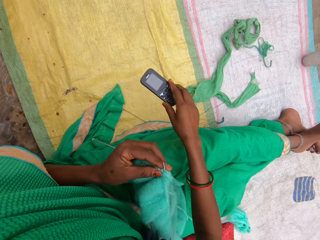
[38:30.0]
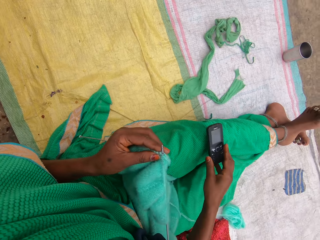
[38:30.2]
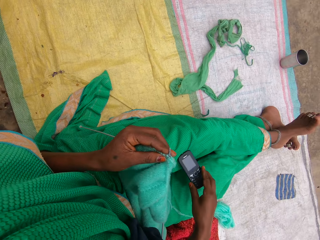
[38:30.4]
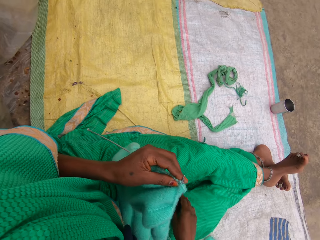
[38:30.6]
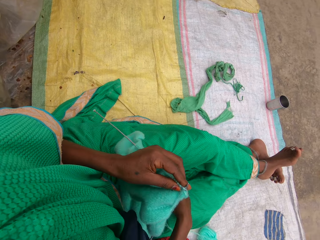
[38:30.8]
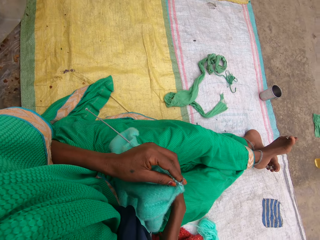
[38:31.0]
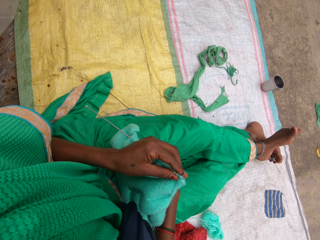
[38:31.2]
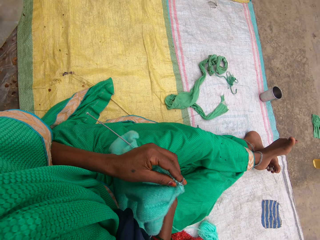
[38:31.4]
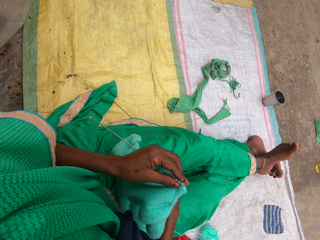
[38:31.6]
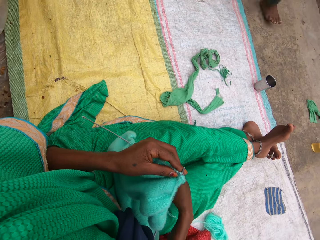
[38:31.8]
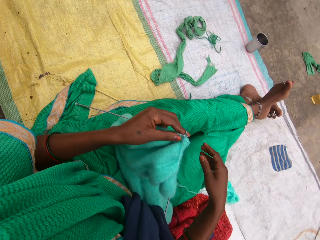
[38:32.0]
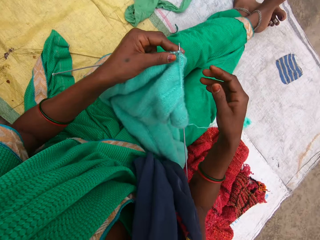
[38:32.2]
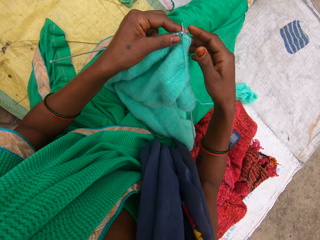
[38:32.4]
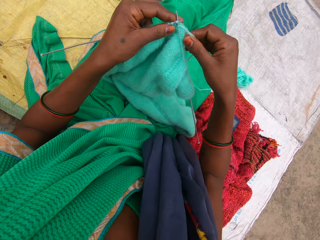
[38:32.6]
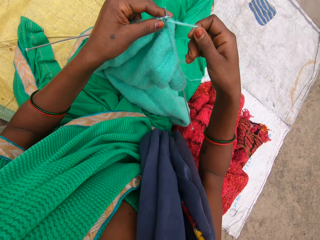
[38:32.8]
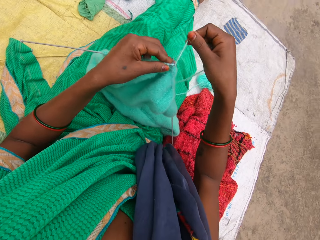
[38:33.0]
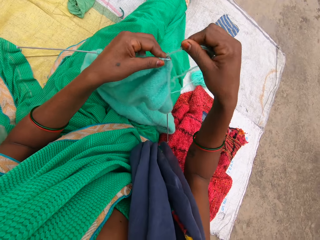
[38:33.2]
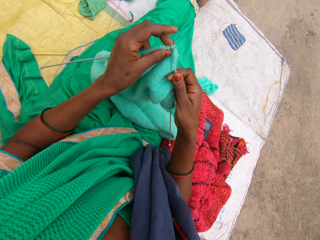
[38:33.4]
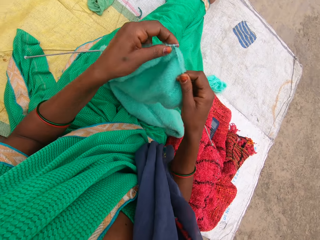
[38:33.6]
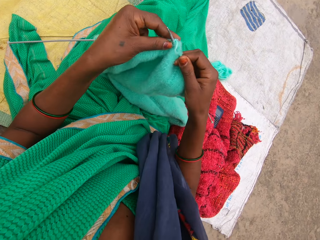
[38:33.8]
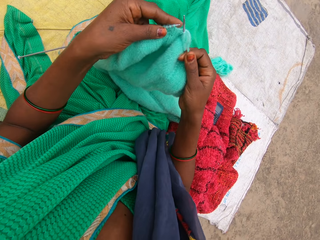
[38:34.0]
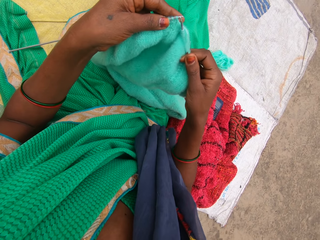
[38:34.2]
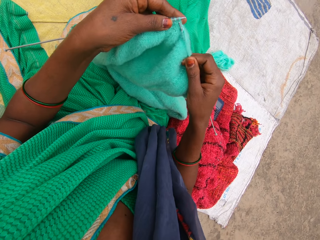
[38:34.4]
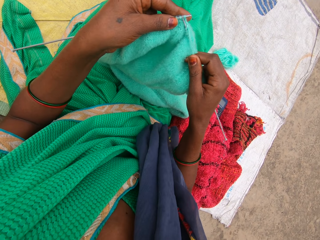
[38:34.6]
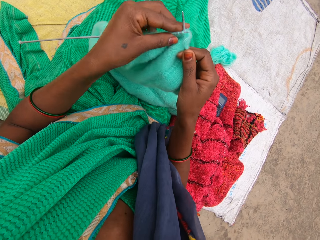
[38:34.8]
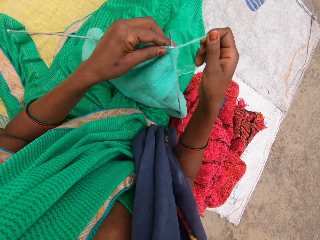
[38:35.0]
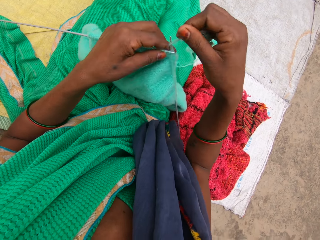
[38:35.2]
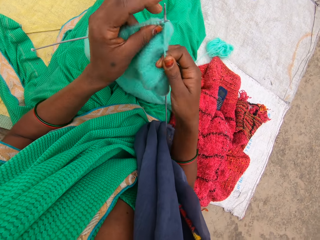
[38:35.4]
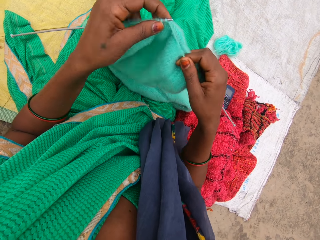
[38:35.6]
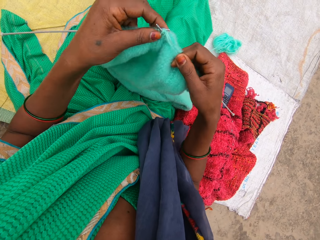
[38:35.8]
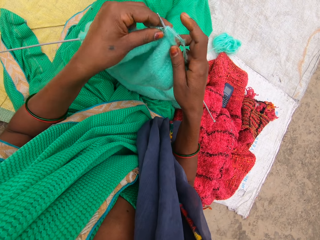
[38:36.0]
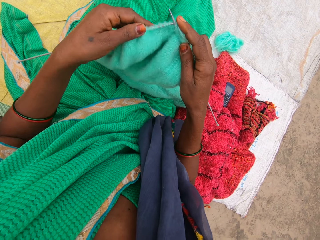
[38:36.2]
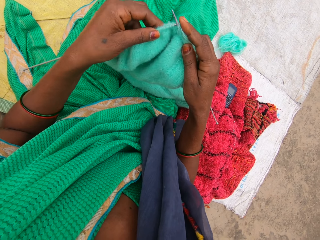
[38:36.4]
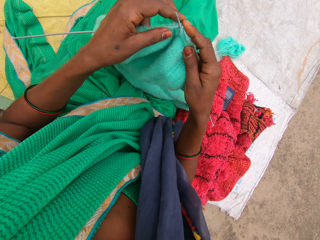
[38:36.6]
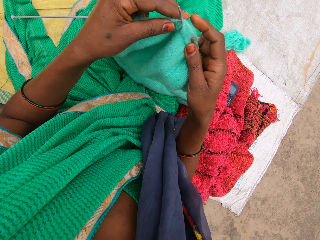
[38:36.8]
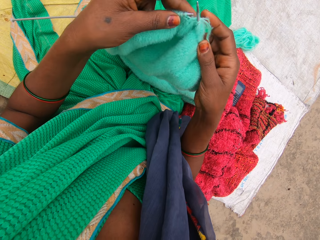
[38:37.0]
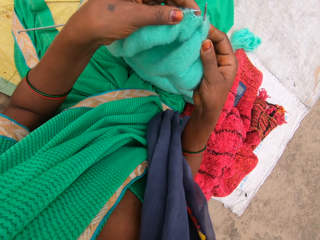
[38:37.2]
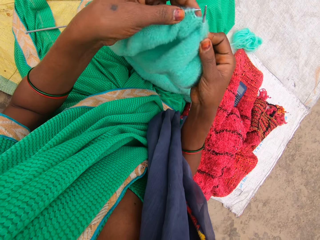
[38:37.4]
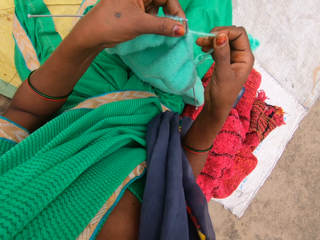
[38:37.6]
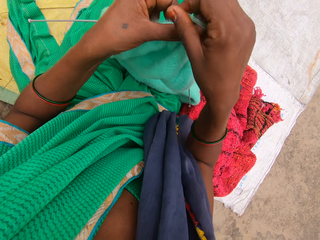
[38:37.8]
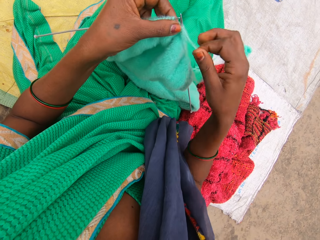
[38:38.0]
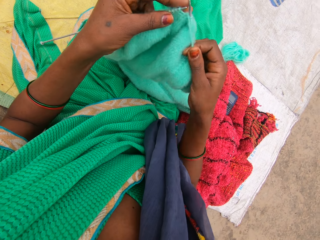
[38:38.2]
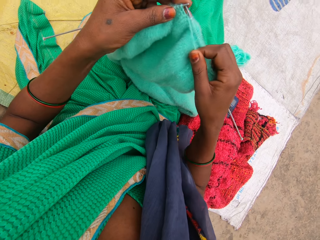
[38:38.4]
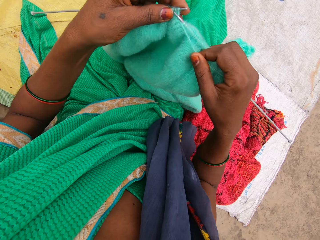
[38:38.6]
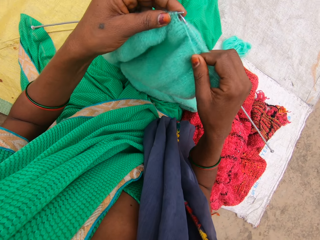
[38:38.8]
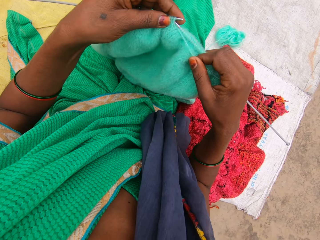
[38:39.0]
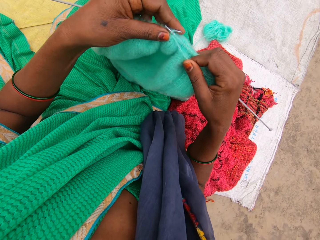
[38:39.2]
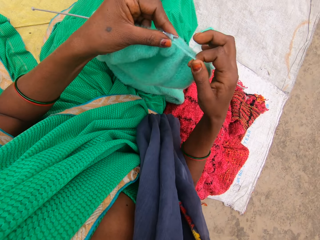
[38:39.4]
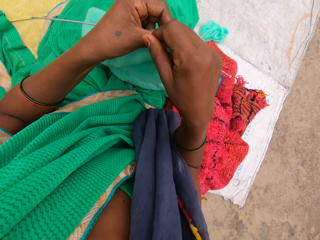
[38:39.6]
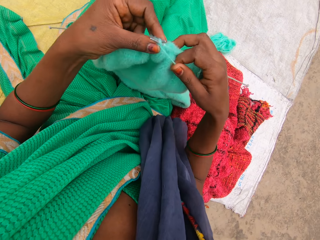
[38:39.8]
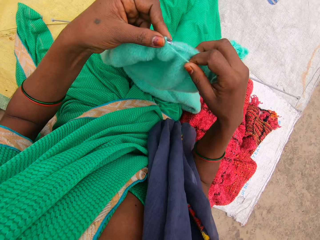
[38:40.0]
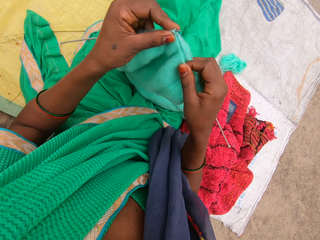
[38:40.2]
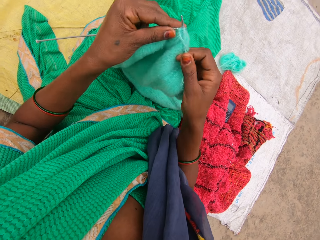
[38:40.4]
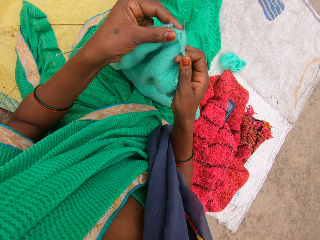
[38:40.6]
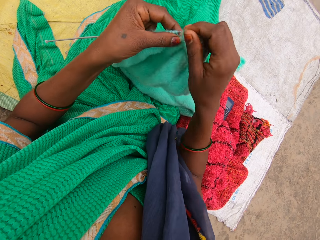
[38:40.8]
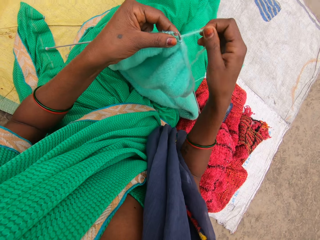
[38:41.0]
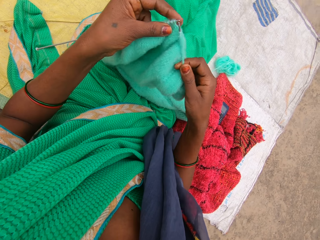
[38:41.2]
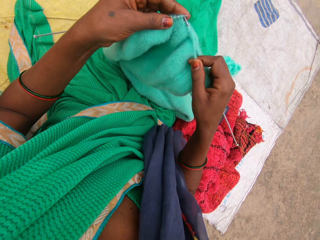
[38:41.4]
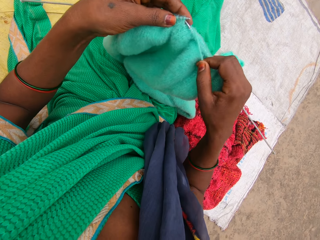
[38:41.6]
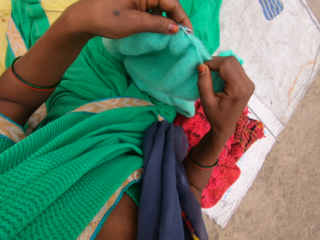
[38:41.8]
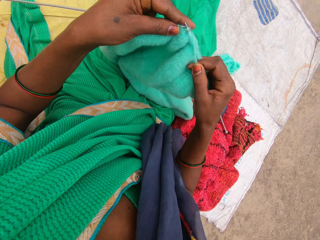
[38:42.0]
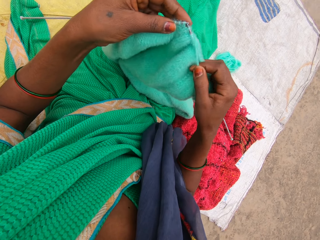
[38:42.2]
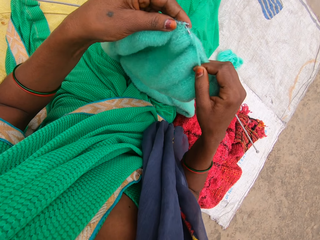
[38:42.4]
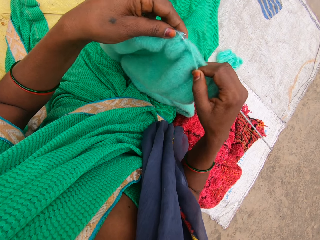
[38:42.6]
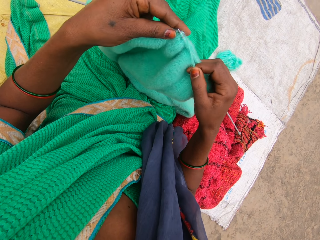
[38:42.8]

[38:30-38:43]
The camera wearer picks up her phone. She puts the phone on her lap. She converses with a man. A child walks on the other side. The camera wearer looks at the piece of cloth. She knits the cloth. She sews the piece of cloth. She converses with the man. She moves the knitted cloth along the crochet. She knits the cloth. She sews the piece of cloth.

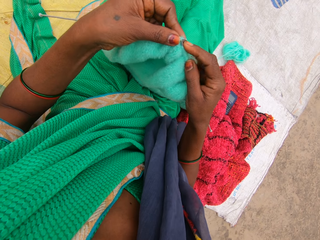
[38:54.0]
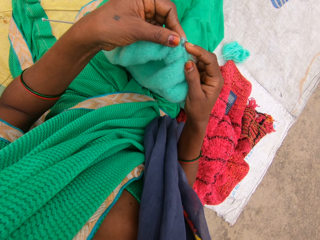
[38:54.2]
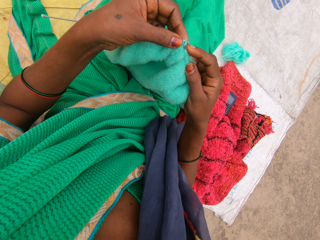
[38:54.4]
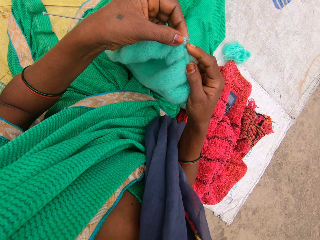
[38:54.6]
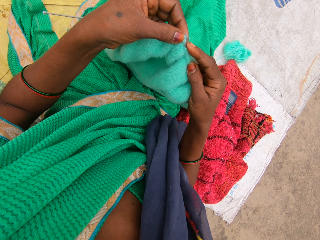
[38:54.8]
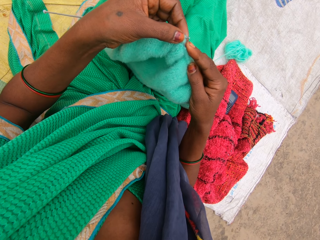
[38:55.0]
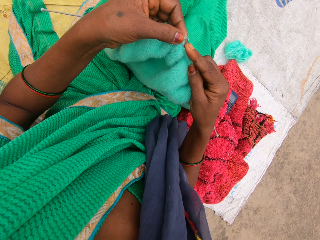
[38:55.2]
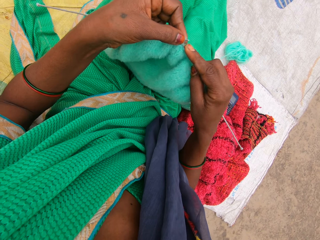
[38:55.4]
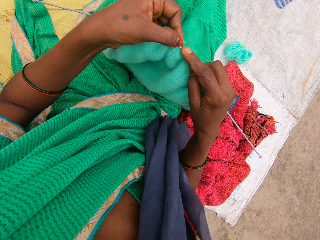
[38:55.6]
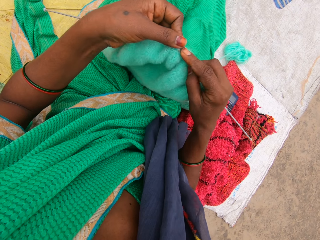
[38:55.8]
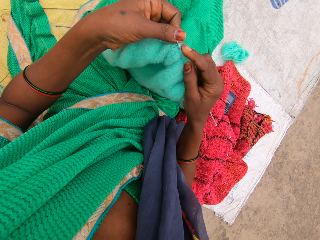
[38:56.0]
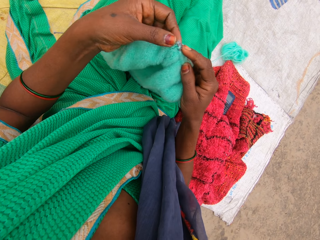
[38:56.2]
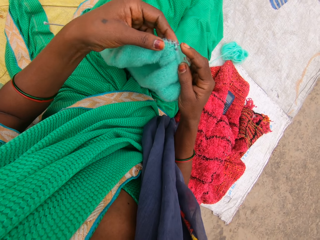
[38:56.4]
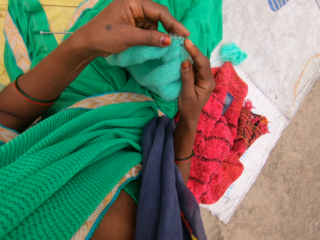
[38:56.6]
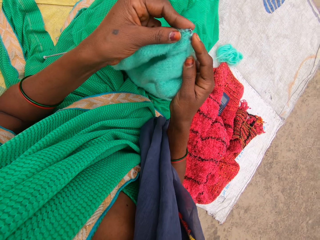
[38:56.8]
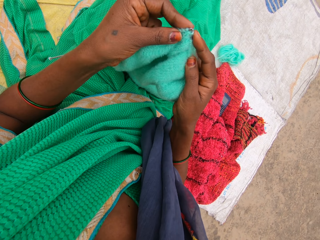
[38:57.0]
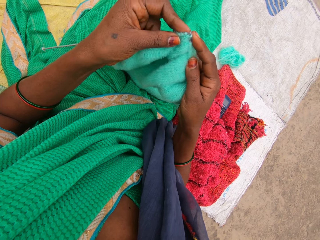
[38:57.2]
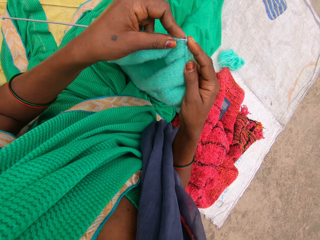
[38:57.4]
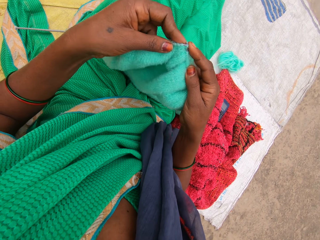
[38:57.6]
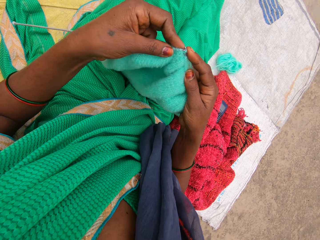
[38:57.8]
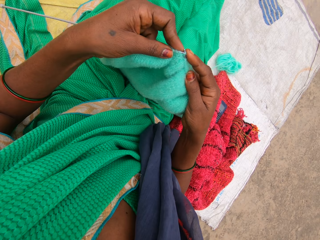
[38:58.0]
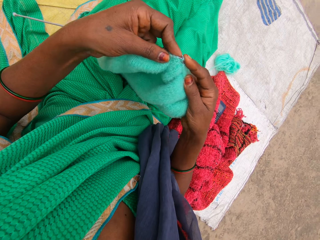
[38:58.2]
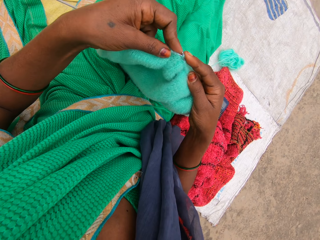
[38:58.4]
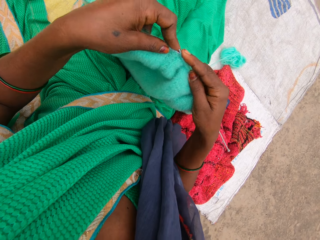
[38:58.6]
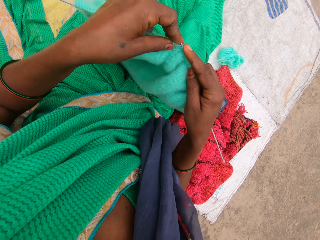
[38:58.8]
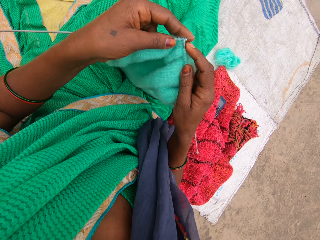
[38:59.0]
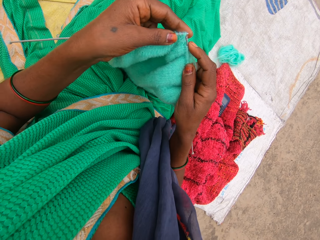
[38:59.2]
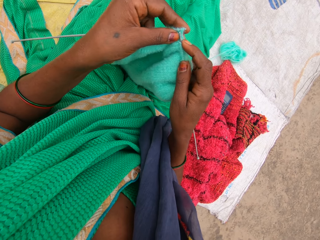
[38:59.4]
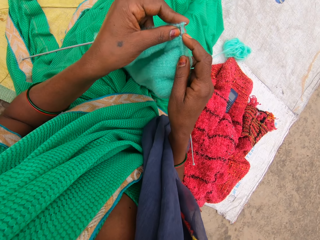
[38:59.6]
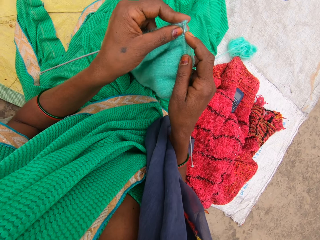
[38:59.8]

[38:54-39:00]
The camera wearer looks at the piece of cloth. They converse with a man. They sew the piece of cloth.

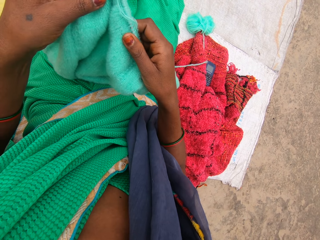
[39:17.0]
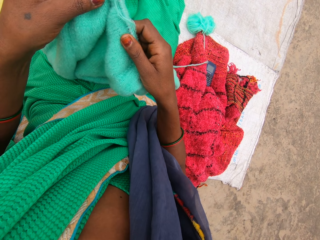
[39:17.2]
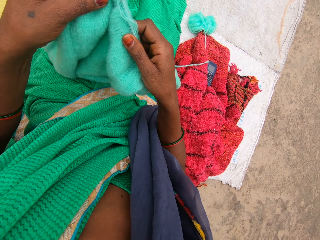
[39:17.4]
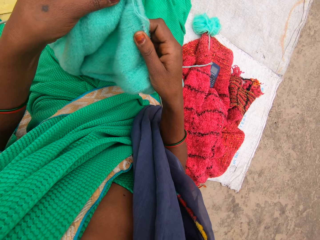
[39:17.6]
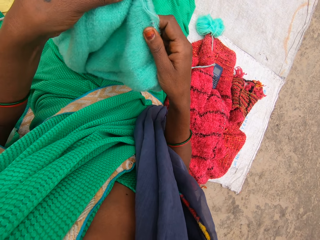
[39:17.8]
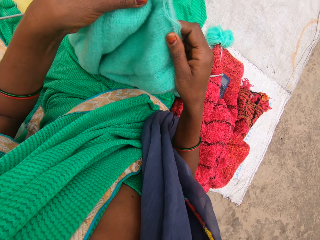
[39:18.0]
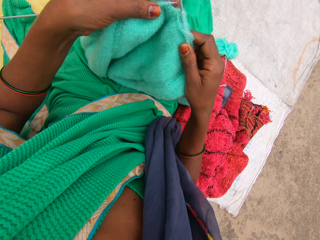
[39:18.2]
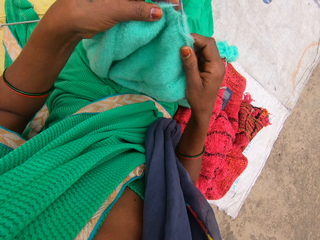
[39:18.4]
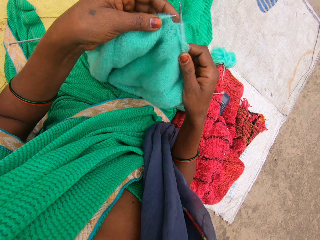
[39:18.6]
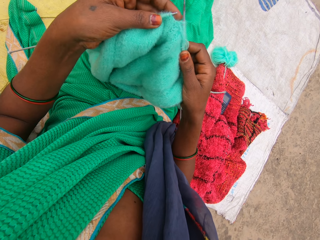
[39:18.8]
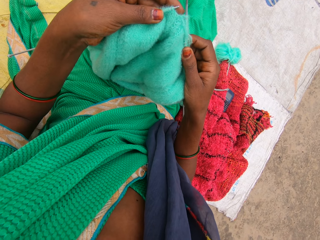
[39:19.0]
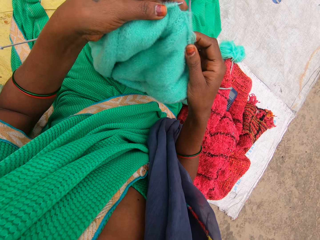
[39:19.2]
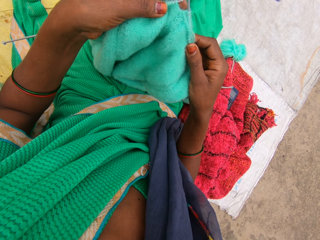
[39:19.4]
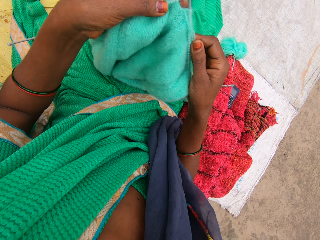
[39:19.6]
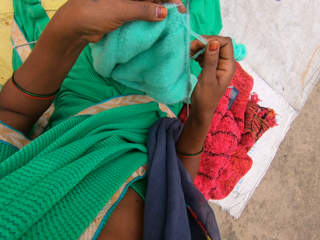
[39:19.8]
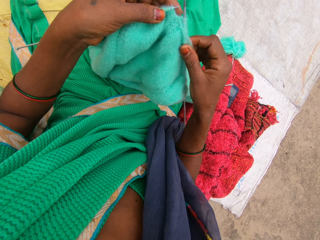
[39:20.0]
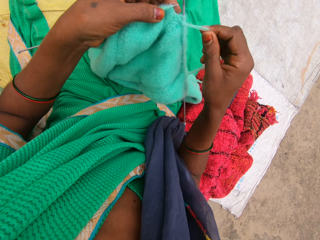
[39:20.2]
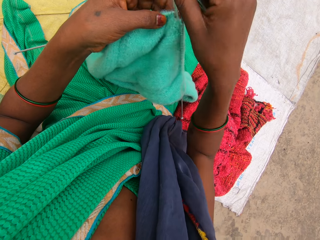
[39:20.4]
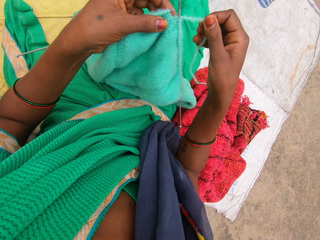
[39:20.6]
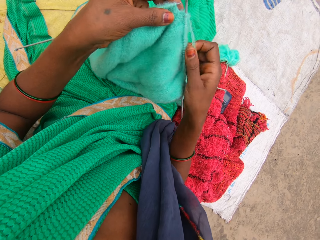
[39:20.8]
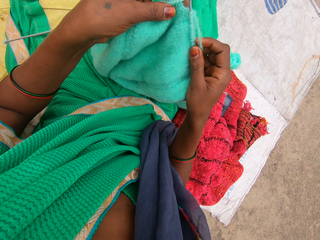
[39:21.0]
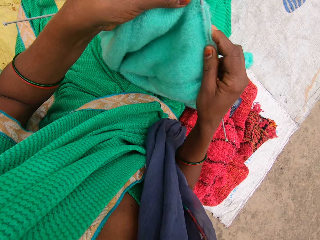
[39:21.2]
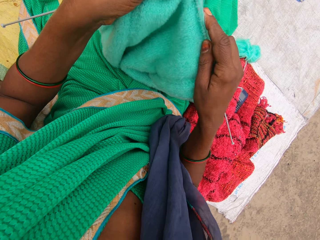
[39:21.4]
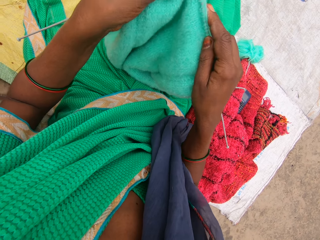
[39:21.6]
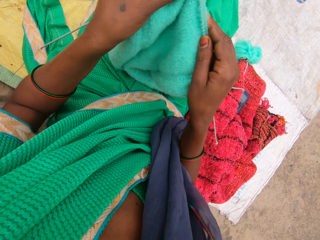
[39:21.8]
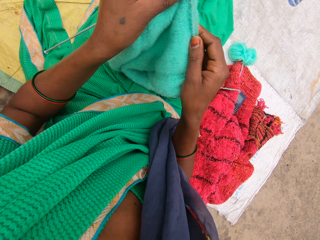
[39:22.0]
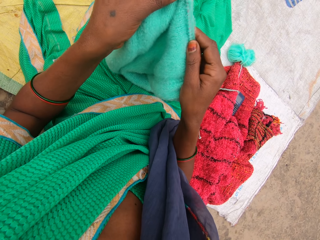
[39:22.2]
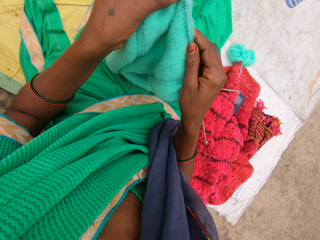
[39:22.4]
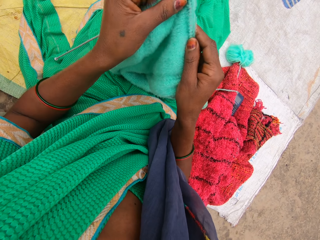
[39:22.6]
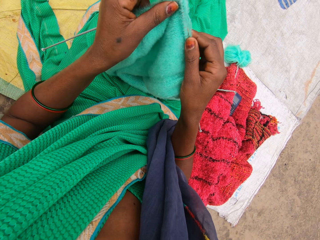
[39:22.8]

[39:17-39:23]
The camera wearer holds the piece of cloth. They knit the cloth. They sew the piece of cloth.
